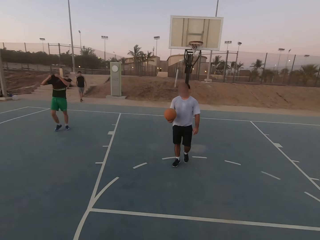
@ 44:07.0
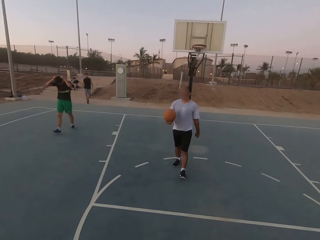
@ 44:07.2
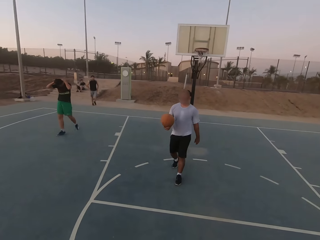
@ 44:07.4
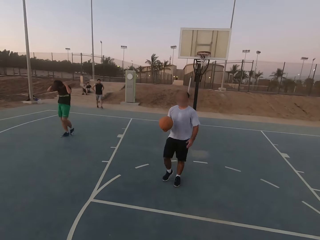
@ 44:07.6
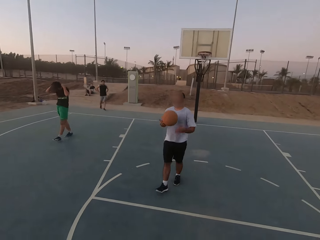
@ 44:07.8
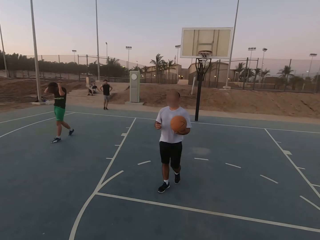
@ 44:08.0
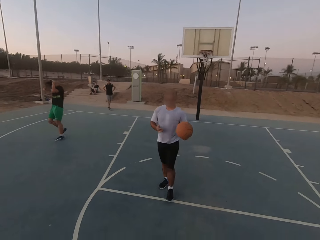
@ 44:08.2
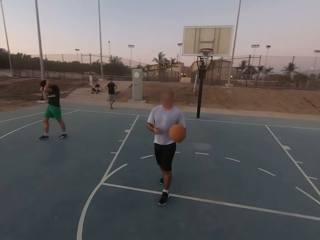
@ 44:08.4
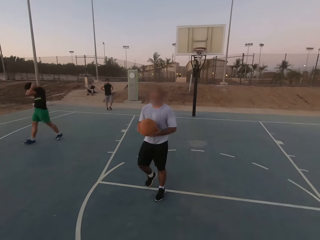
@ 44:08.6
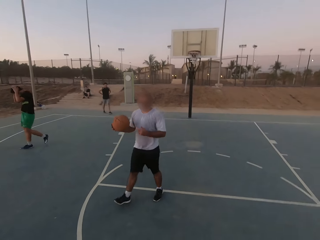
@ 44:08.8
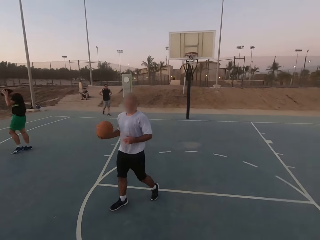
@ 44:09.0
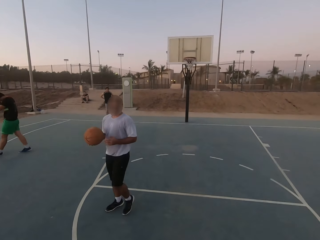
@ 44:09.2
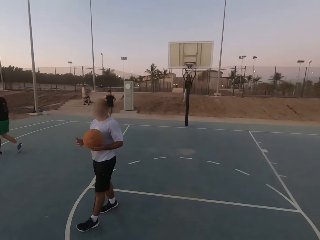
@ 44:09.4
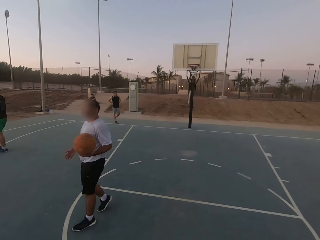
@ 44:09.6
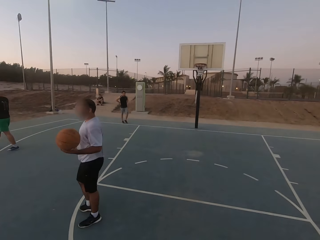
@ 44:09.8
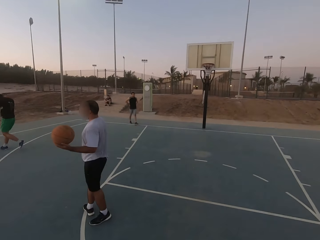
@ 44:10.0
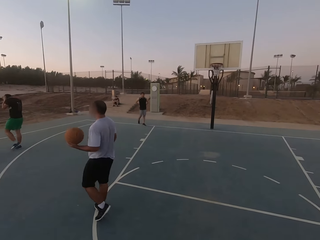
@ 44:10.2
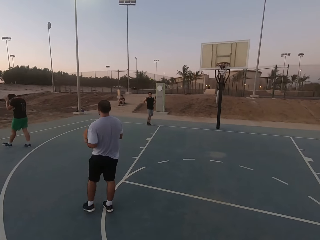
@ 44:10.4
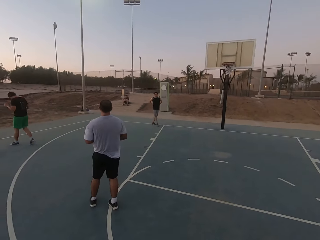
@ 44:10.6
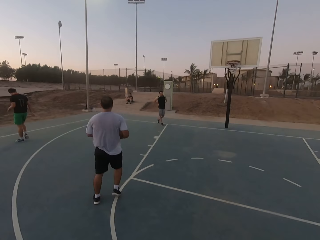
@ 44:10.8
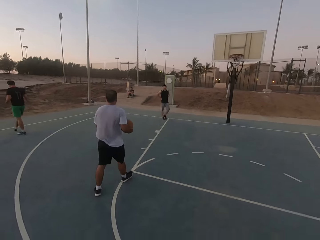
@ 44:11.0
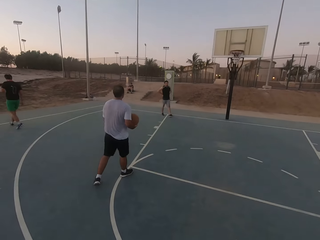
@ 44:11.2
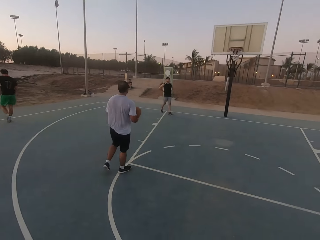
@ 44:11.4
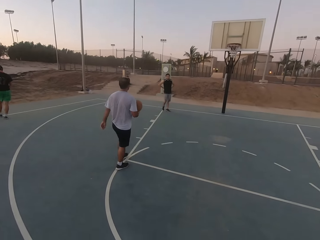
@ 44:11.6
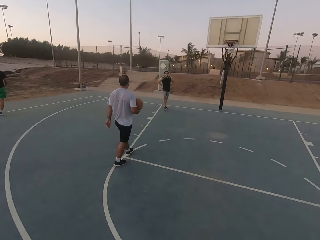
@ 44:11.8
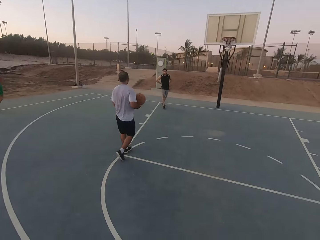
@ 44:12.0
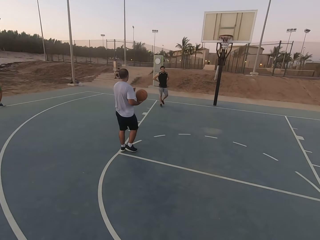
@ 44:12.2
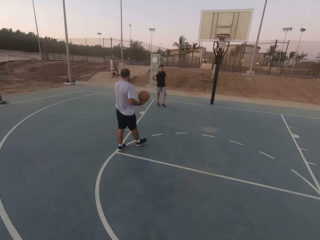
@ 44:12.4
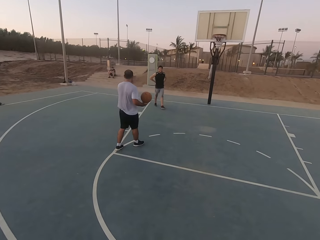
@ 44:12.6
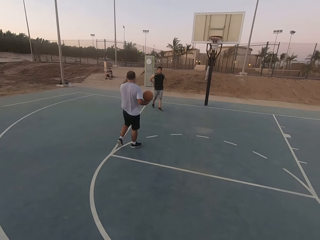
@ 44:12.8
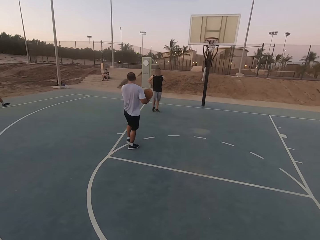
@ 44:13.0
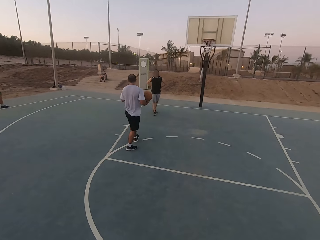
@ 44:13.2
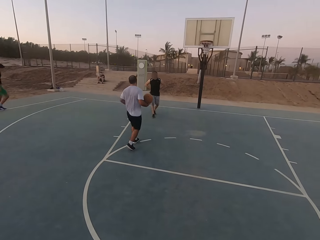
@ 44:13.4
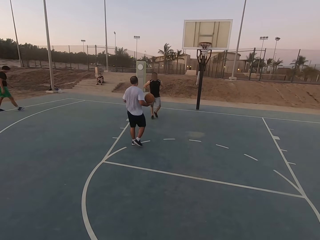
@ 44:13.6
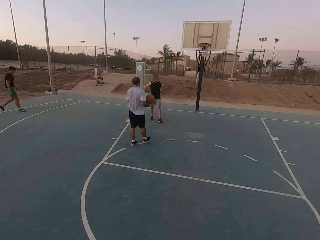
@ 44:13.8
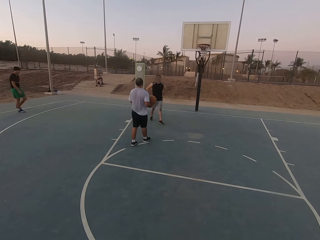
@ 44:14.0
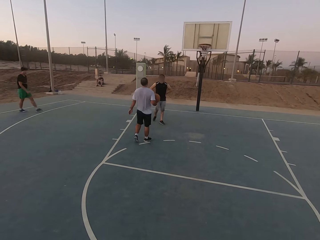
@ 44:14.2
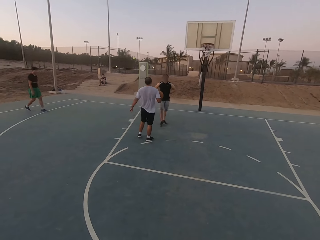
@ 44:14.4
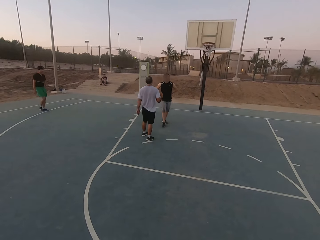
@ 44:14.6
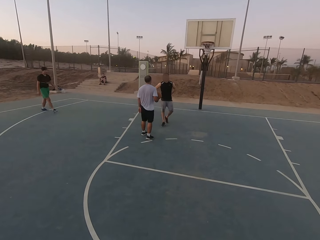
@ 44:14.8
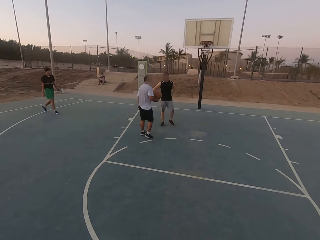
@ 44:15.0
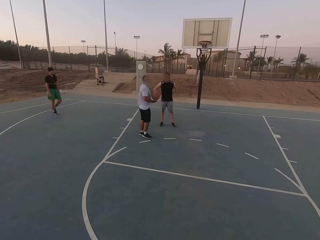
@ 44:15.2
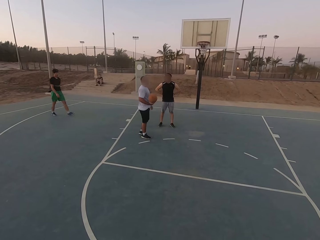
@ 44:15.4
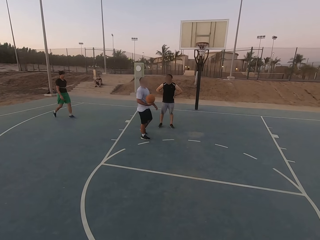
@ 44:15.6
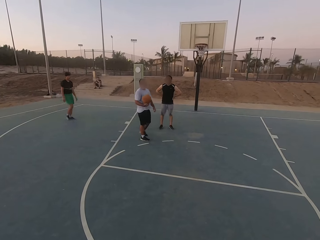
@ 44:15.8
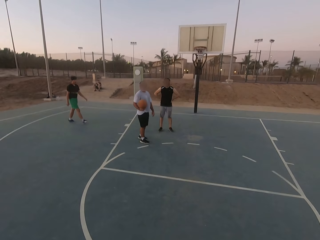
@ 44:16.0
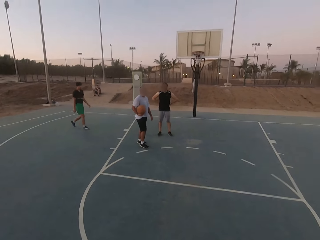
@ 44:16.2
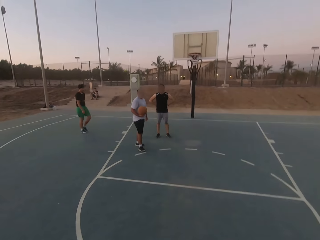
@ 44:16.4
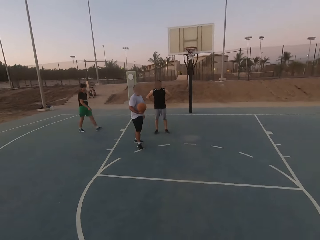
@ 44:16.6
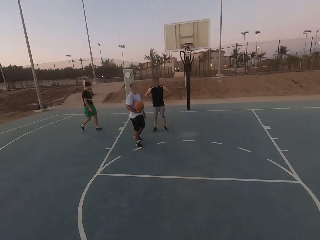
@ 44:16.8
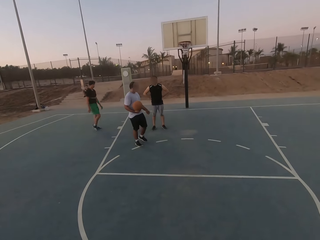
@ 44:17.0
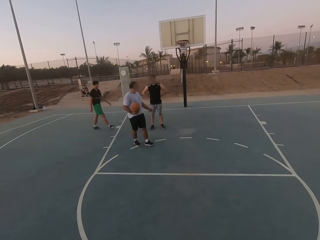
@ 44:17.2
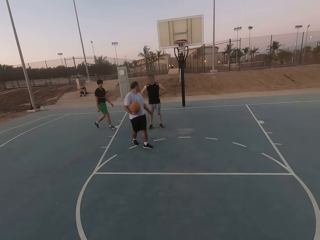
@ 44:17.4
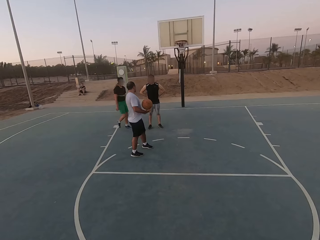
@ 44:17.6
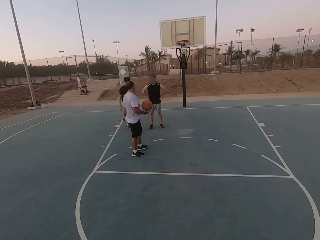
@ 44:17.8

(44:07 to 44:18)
A man talks to another man.

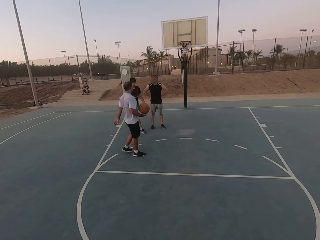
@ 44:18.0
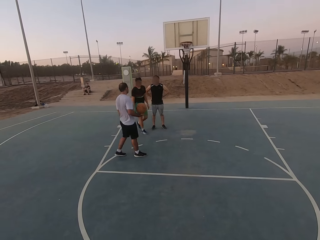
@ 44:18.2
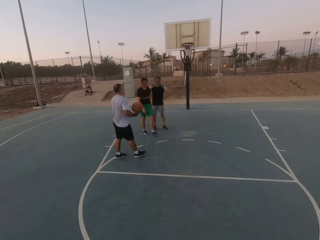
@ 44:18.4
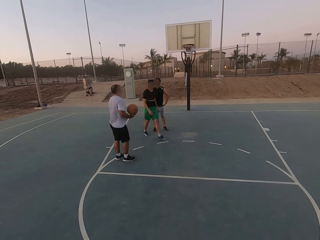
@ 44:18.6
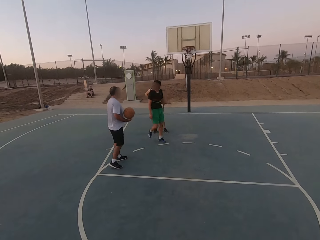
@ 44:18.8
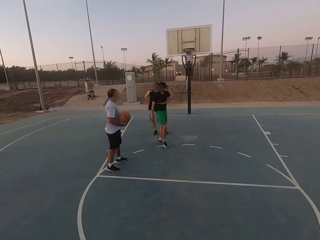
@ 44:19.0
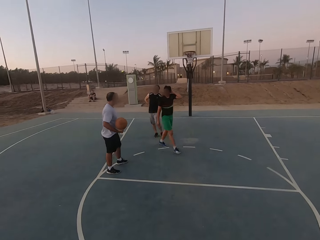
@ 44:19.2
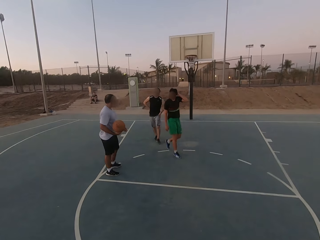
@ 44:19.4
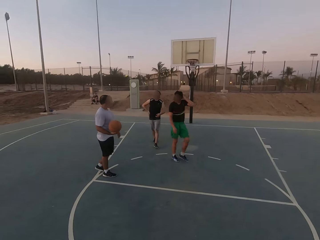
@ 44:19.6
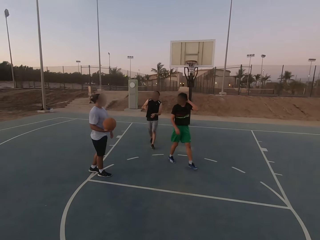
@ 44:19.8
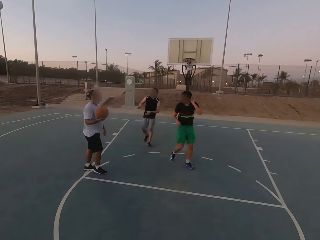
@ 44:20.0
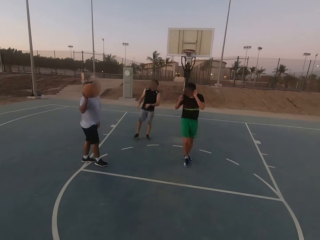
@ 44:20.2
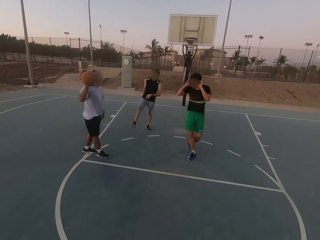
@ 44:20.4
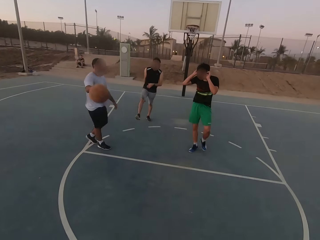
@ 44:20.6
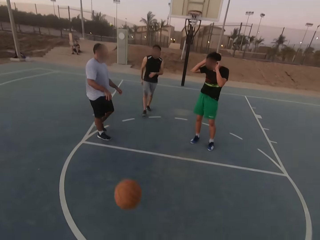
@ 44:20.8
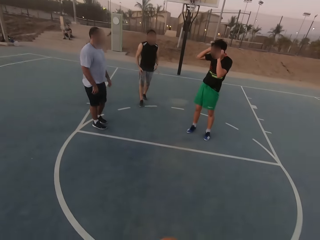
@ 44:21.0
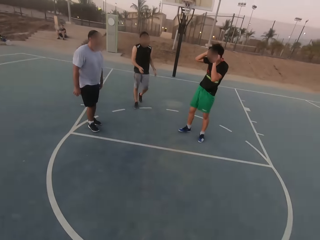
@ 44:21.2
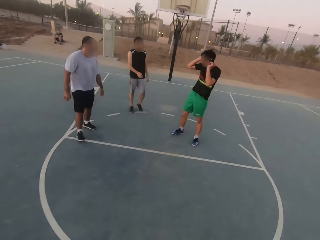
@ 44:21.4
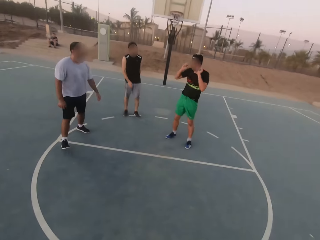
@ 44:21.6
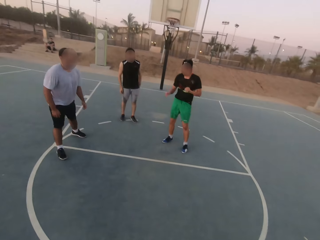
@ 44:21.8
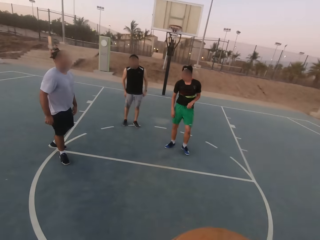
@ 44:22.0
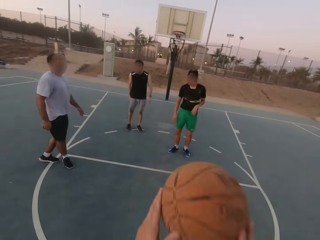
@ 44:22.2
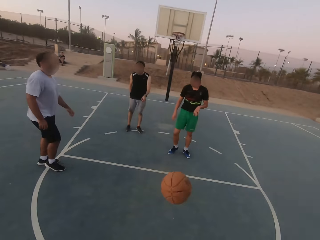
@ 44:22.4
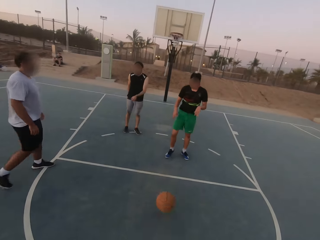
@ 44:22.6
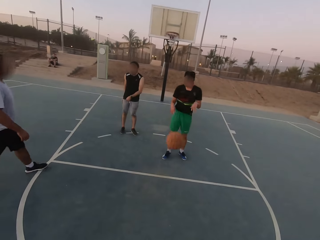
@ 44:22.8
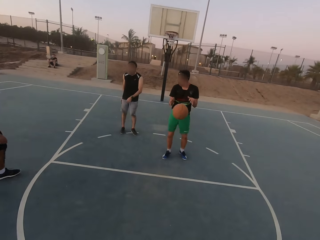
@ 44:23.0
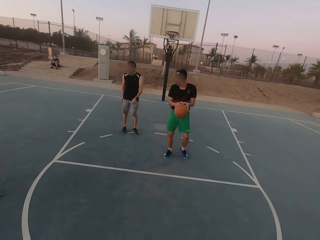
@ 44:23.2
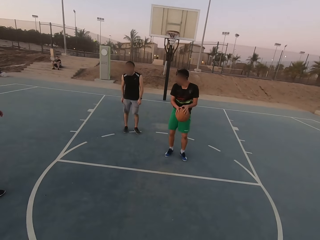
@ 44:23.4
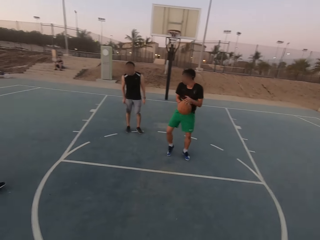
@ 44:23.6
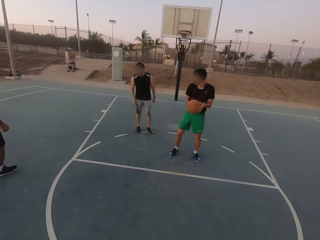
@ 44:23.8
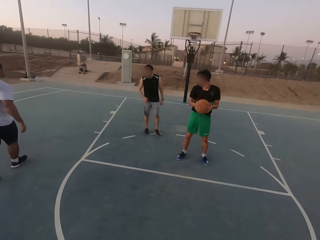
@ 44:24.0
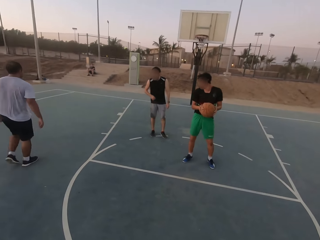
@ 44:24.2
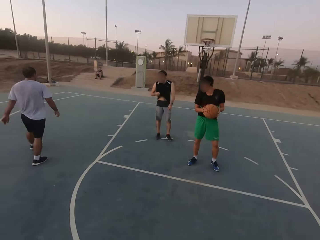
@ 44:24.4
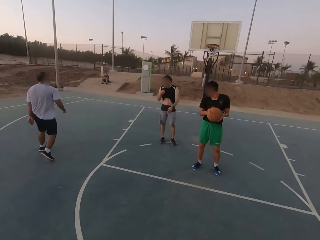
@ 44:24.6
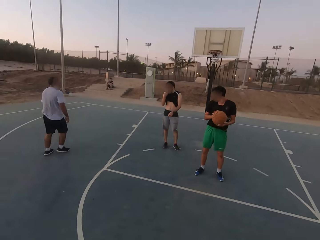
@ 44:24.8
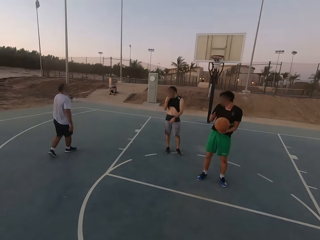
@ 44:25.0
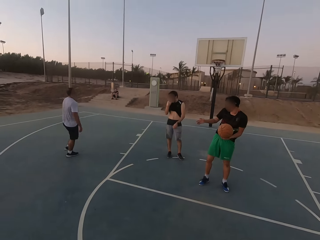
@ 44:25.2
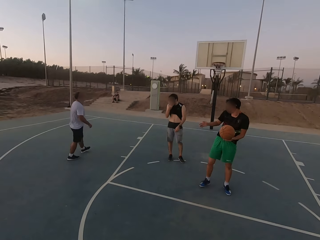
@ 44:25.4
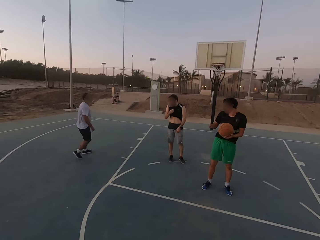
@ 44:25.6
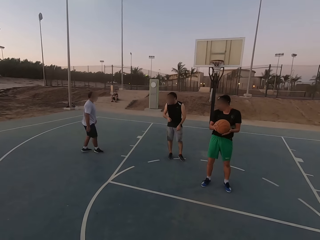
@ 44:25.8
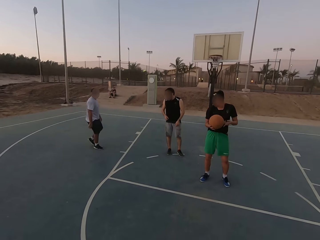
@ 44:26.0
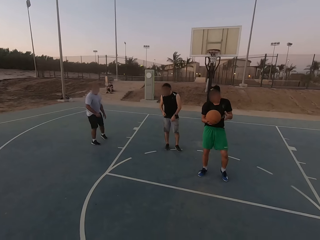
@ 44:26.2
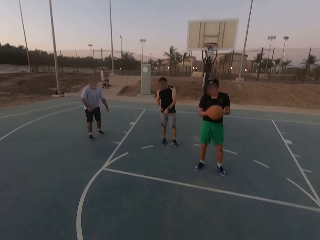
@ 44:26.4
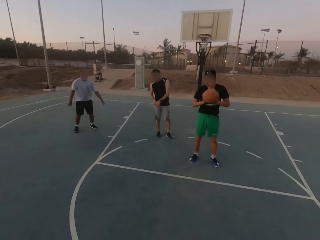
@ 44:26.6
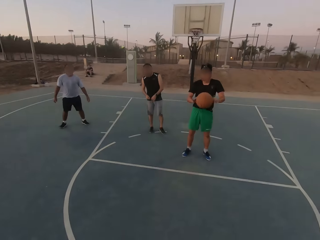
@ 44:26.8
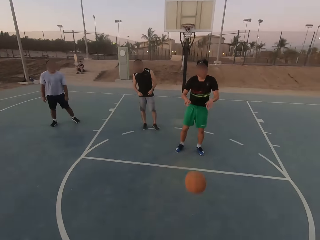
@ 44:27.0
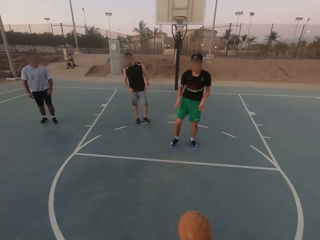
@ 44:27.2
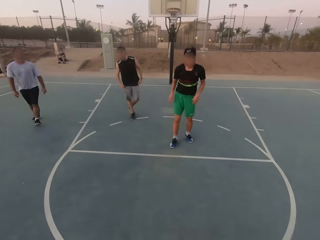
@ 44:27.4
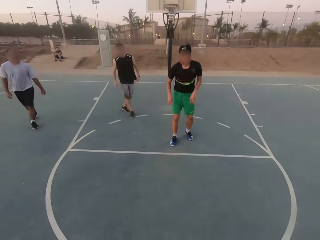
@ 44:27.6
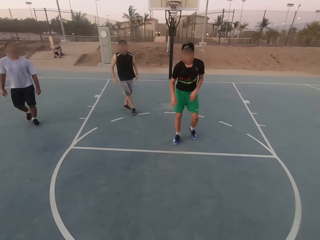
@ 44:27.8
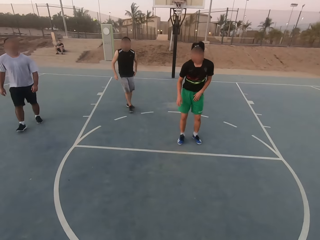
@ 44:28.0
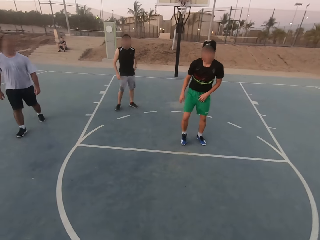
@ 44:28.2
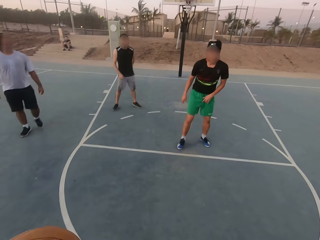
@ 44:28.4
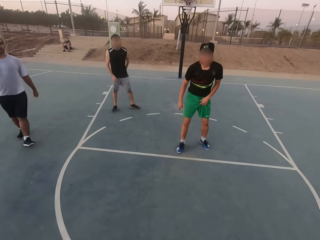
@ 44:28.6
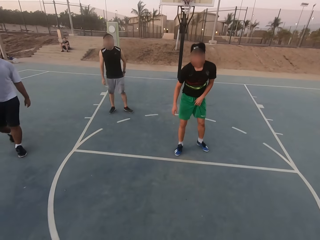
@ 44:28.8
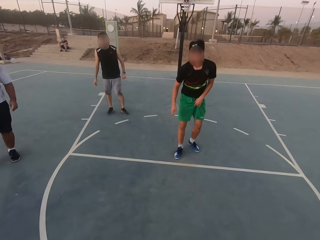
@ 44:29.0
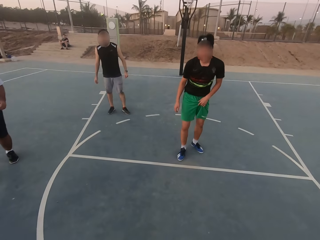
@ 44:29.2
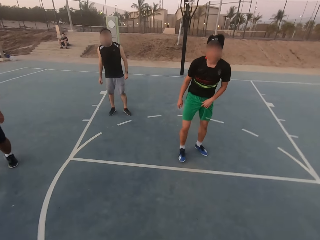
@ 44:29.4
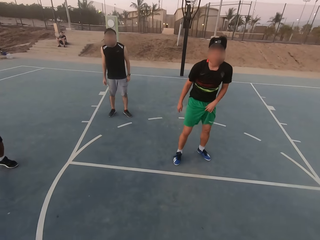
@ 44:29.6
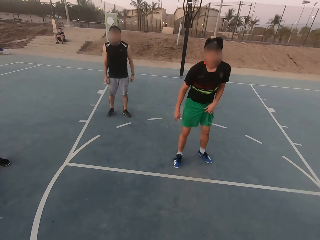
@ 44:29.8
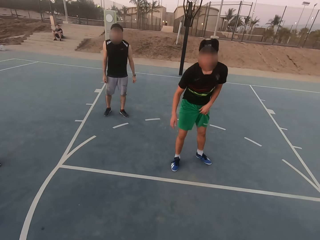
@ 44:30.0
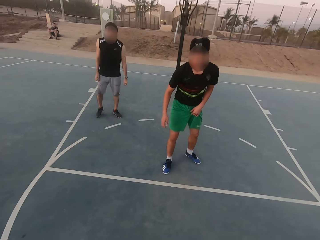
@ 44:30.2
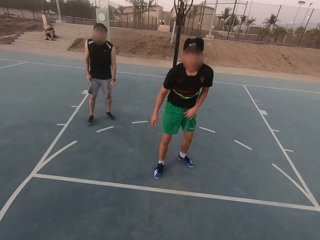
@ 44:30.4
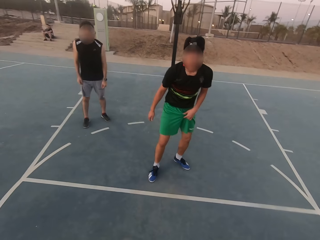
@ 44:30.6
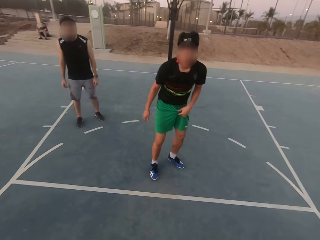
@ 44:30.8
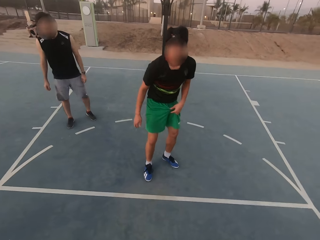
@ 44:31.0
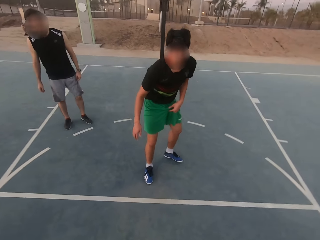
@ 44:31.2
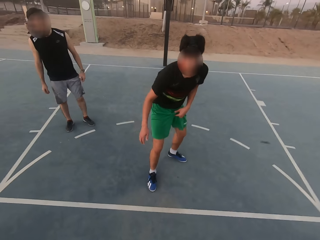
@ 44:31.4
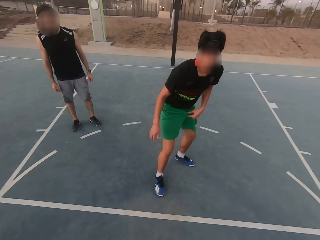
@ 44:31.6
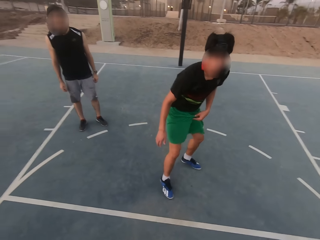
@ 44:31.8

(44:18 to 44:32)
A man throws the ball to the camera wearer. The camera wearer throws the ball to another man. The other man picks up the ball. He talks to the first man. He throws the ball to the camera wearer. The camera wearer dribbles the ball.
